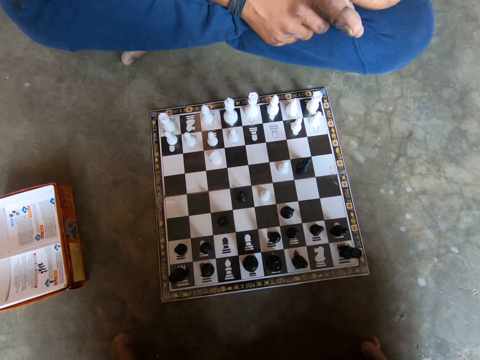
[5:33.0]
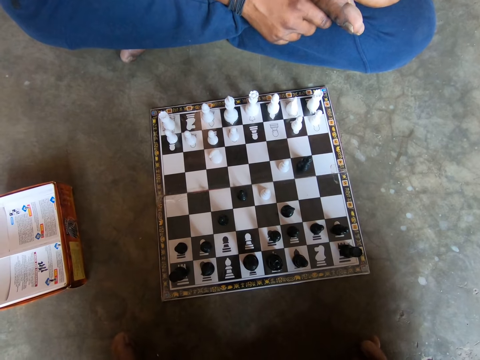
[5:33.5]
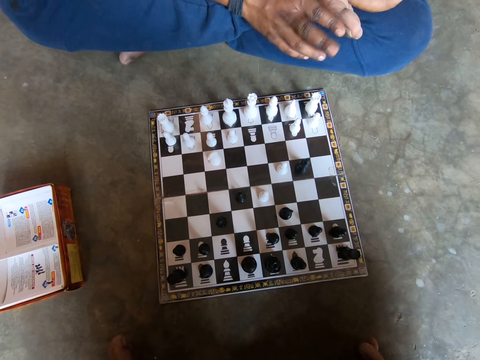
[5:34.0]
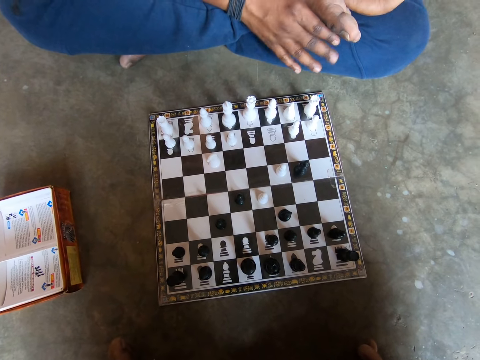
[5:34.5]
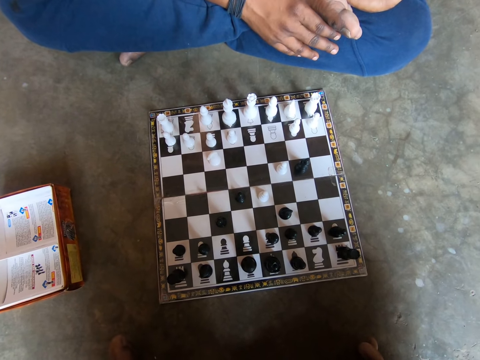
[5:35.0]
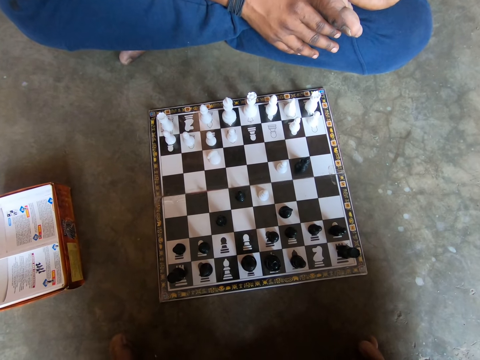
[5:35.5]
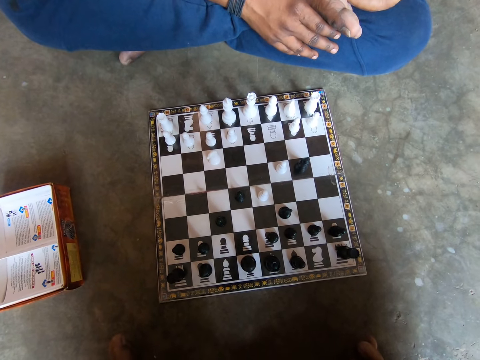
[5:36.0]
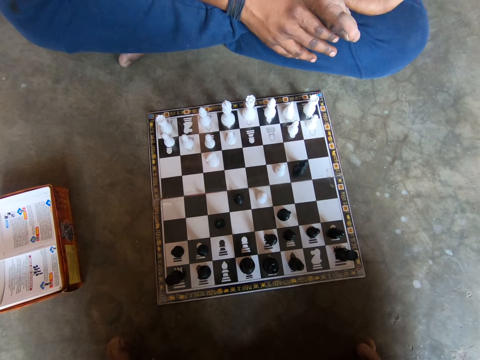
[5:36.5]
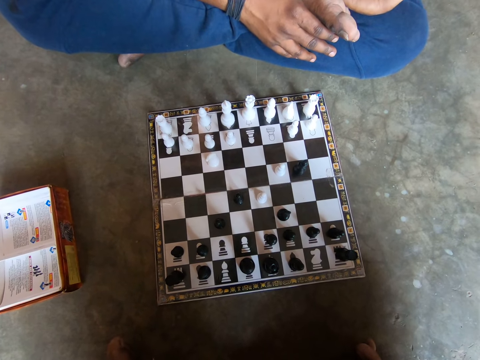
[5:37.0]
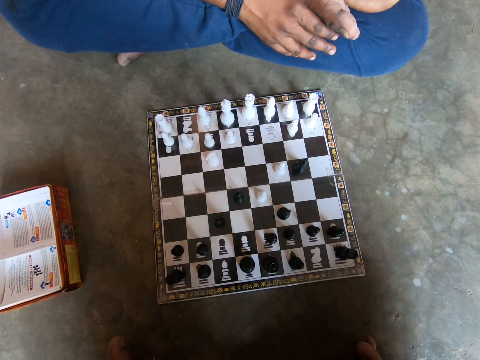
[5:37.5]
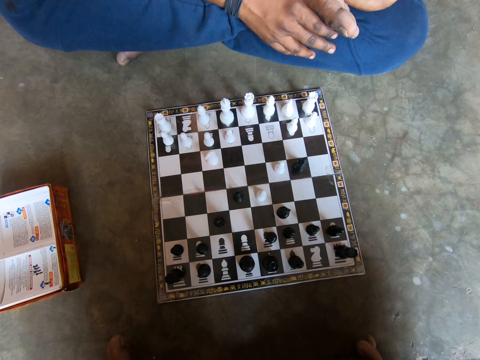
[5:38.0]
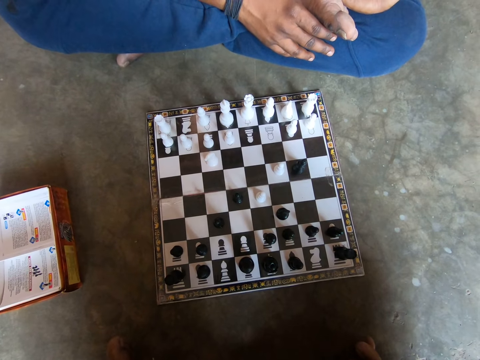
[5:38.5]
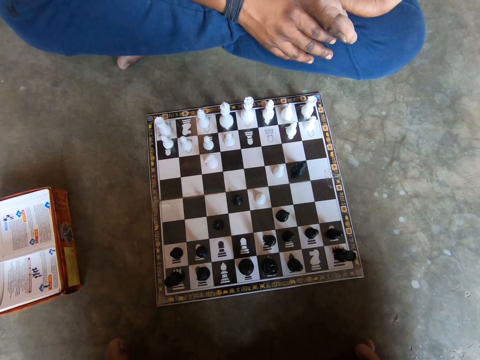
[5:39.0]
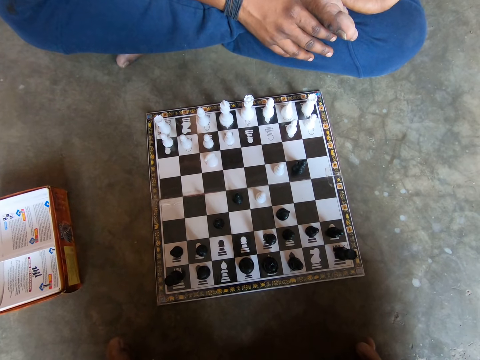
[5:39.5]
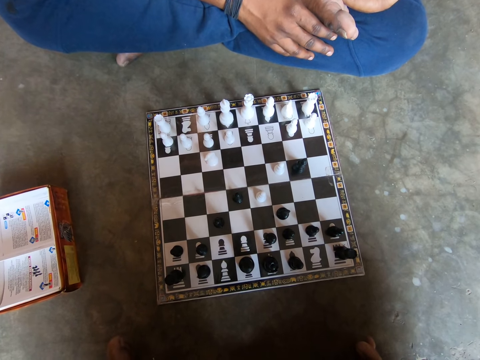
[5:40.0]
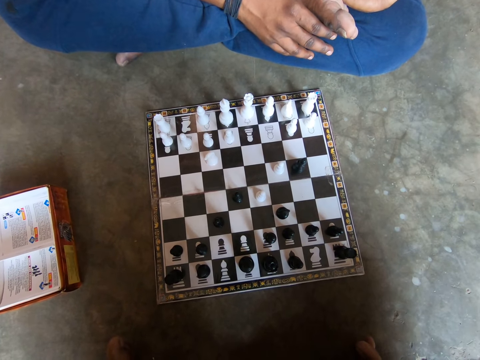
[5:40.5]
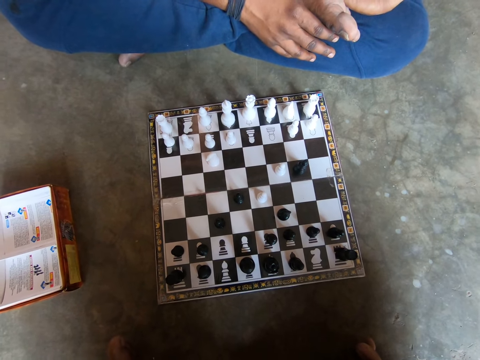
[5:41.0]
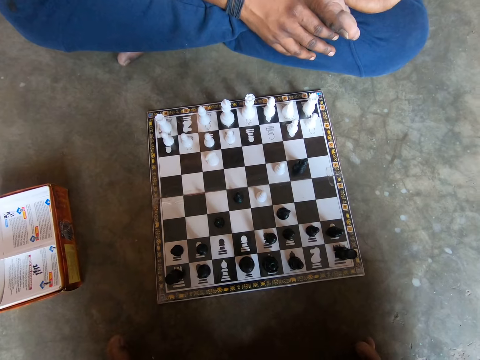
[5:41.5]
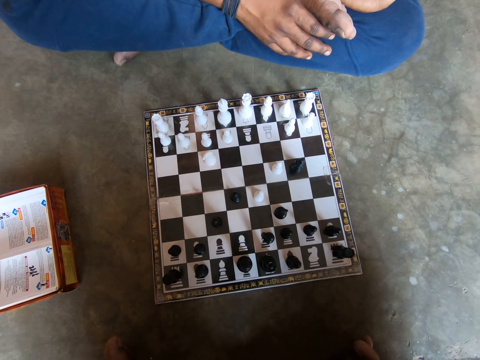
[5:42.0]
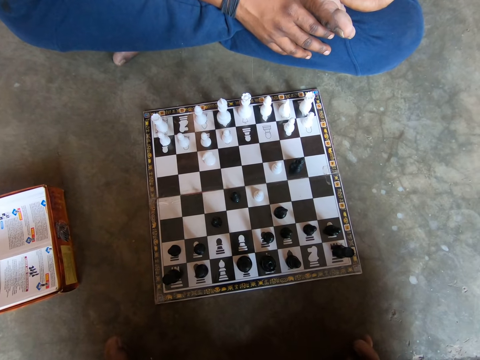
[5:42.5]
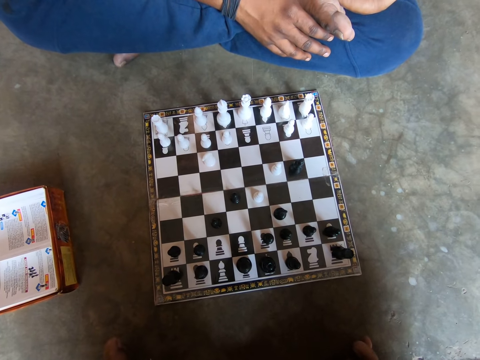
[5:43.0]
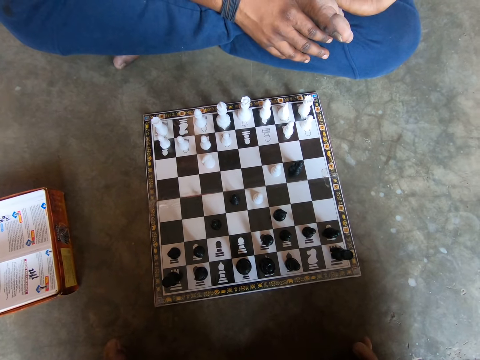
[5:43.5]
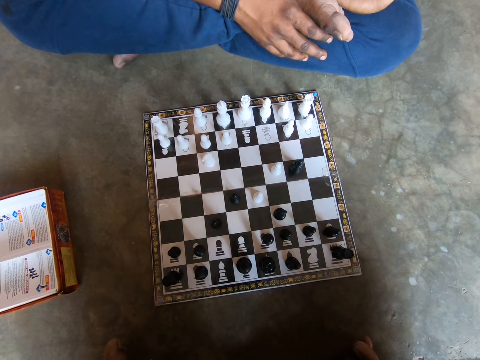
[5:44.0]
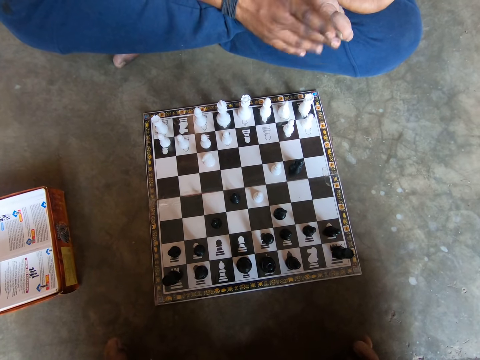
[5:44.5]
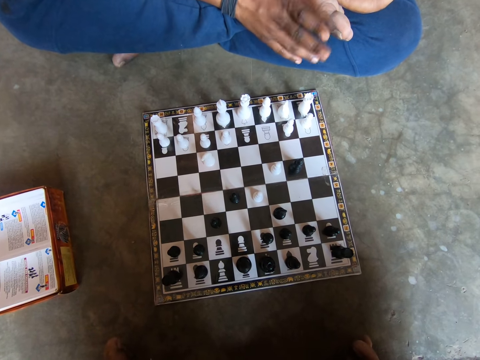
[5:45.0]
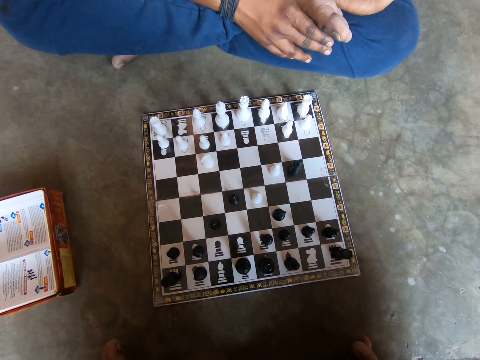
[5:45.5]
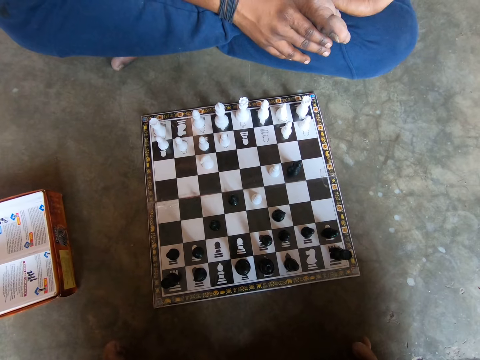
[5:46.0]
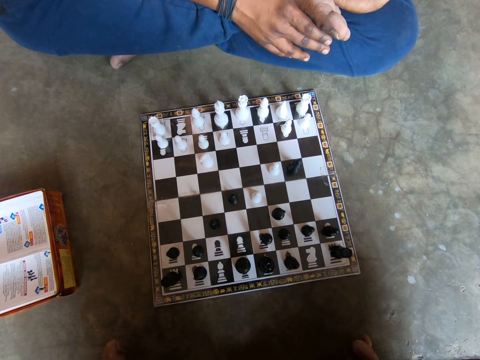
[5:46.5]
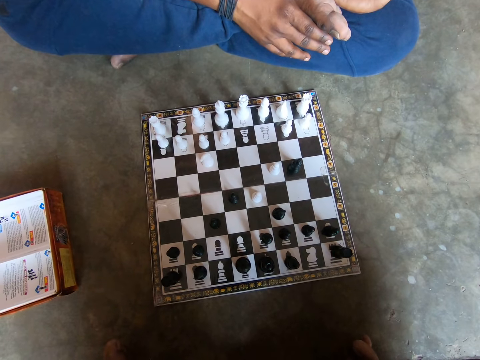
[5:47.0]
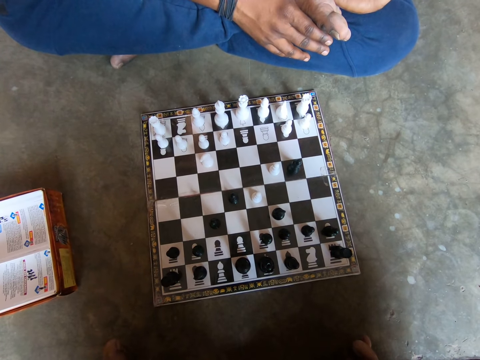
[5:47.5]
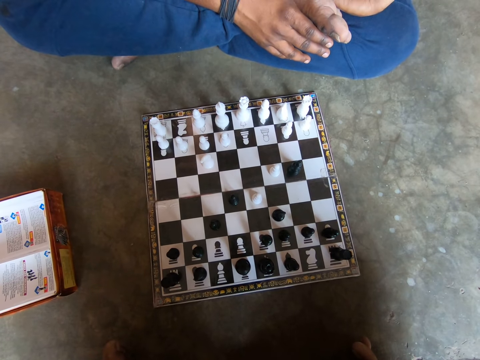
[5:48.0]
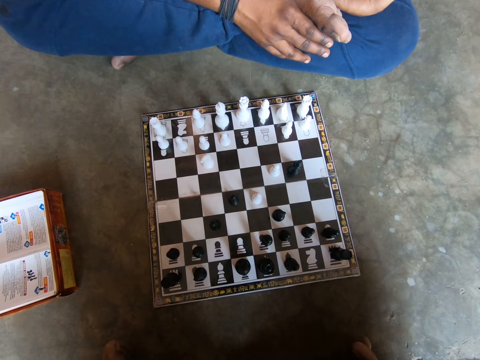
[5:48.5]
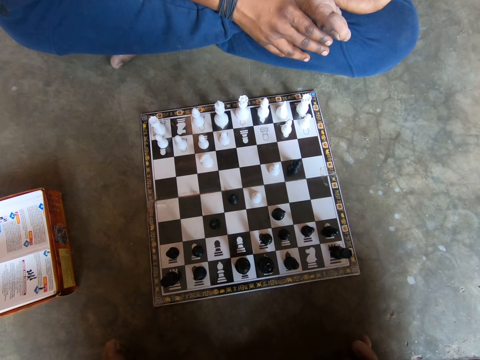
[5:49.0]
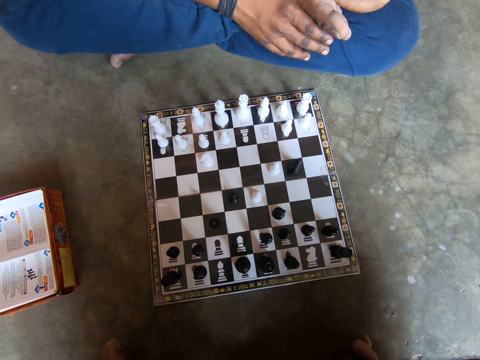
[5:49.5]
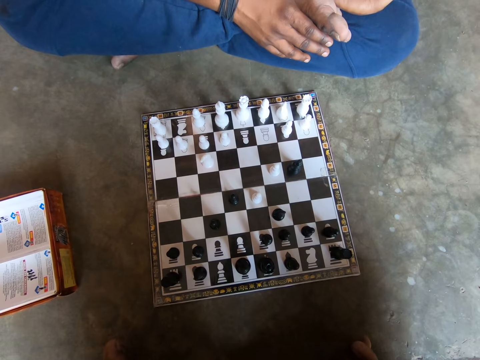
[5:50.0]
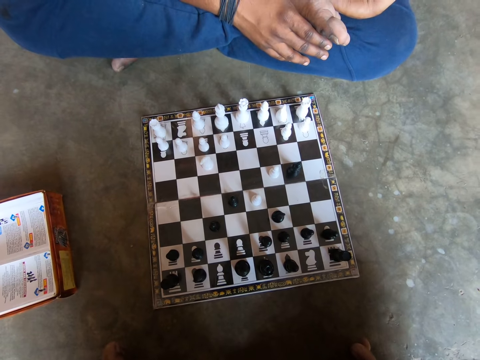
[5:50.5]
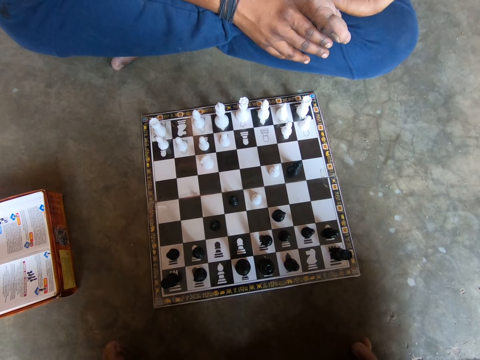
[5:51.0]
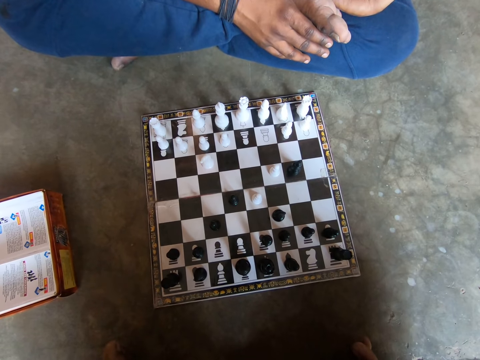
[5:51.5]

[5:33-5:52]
A man gestures with his right hand. The man gestures with his right hand again and shakes his fingers. The camera wearer looks at the chessboard.

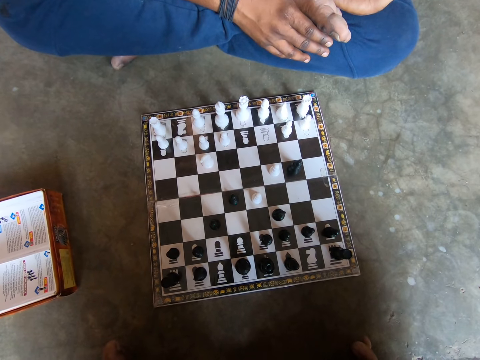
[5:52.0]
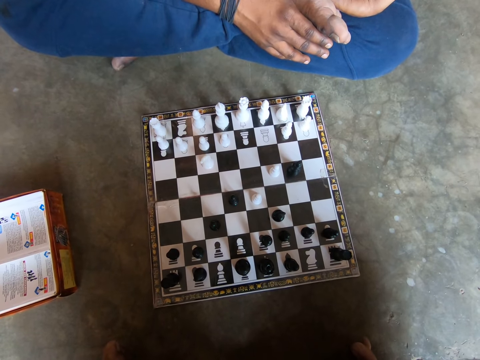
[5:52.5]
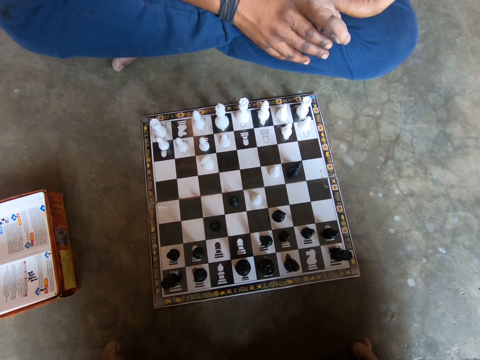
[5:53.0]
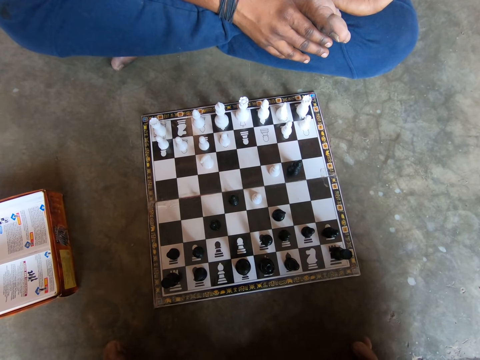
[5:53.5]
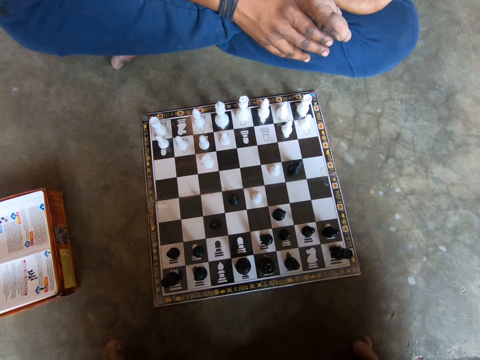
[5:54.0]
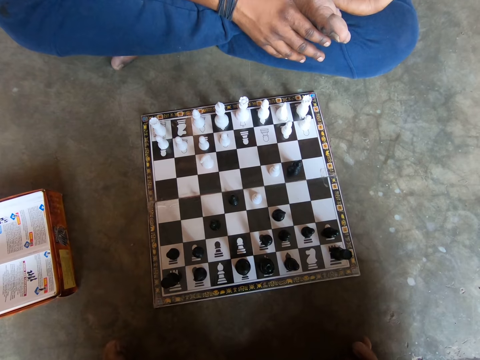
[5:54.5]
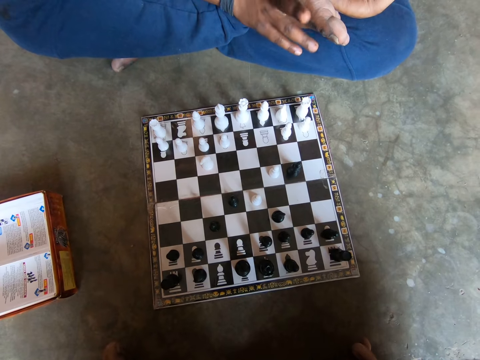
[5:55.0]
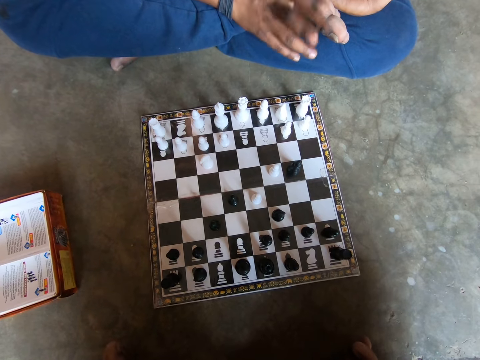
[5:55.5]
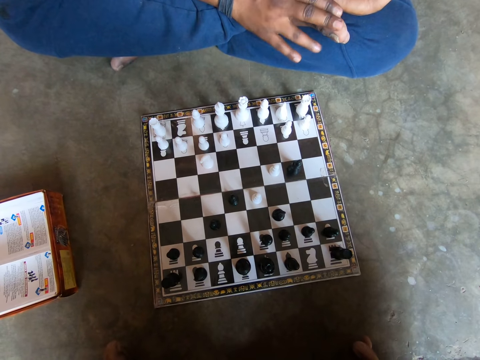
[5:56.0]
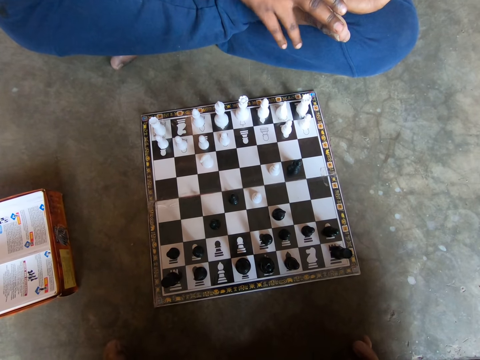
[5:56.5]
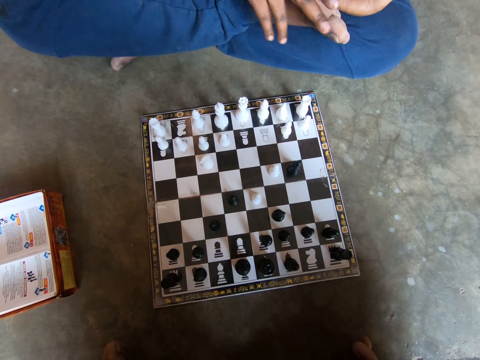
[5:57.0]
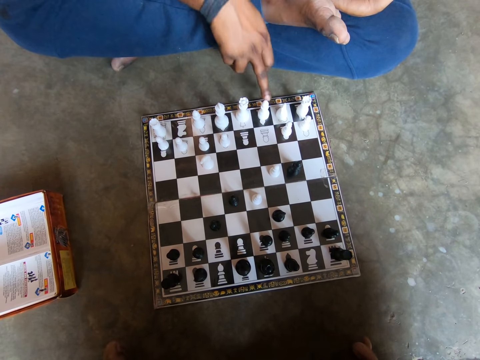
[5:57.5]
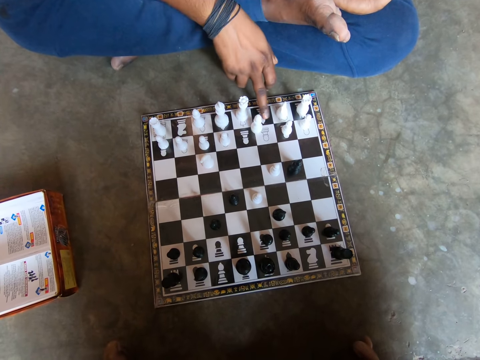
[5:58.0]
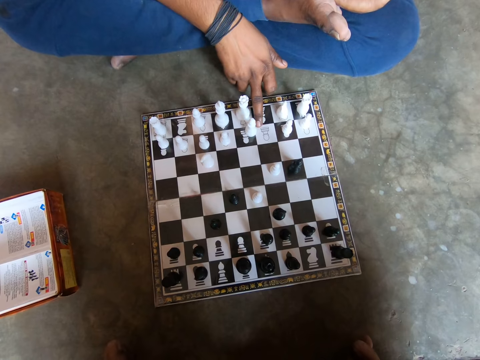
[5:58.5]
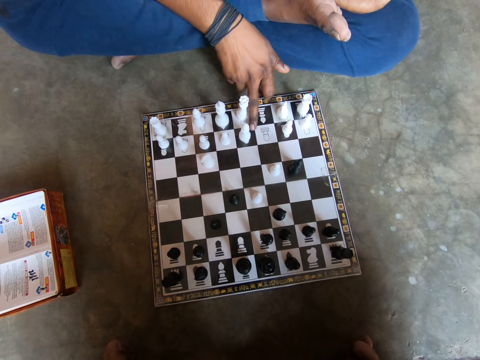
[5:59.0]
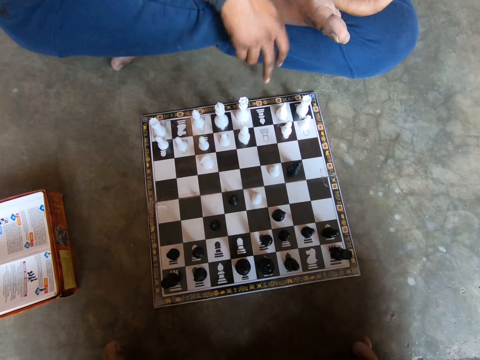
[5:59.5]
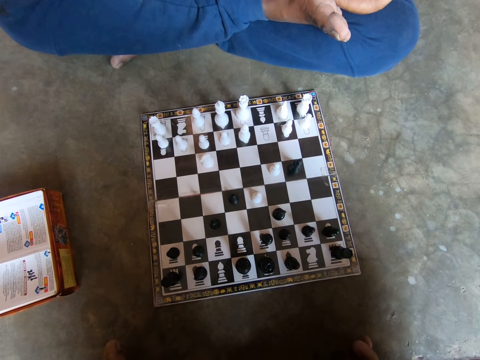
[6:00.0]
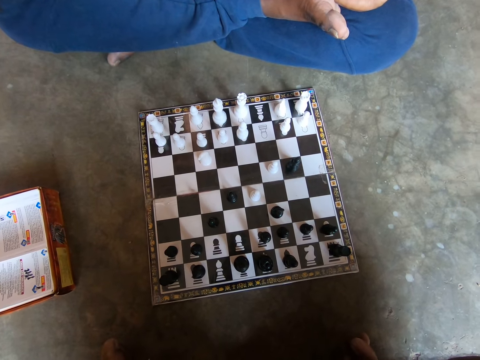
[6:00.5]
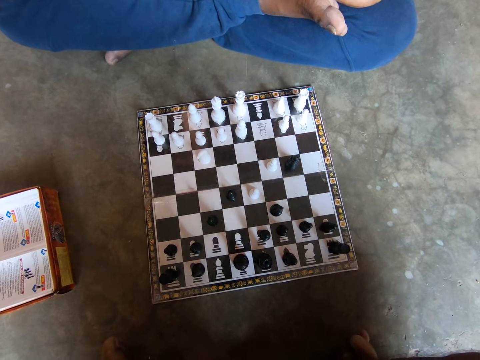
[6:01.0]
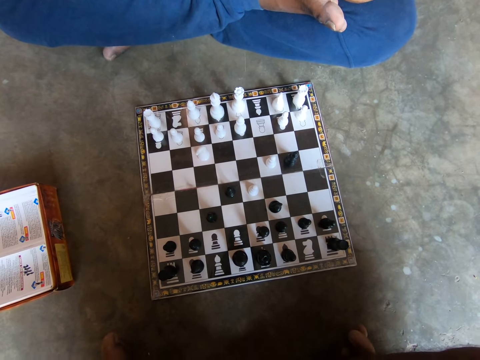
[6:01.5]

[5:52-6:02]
A man gestures with his right hand and shakes his fingers. The man plays a white chess piece on the chessboard with his right hand. The camera wearer moves the chess piece.
